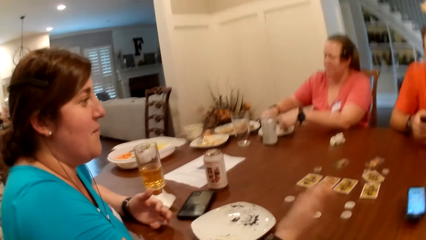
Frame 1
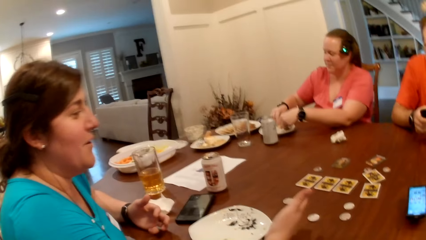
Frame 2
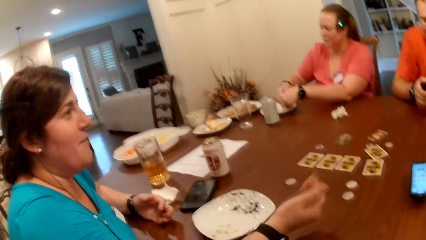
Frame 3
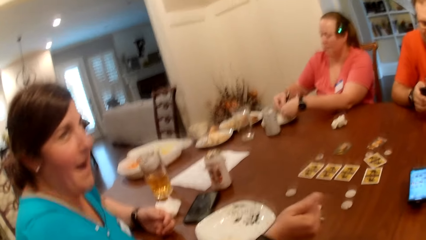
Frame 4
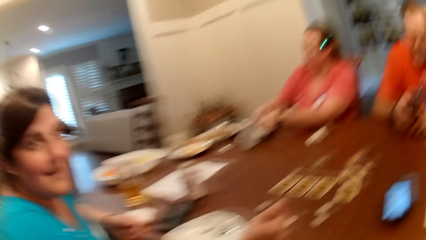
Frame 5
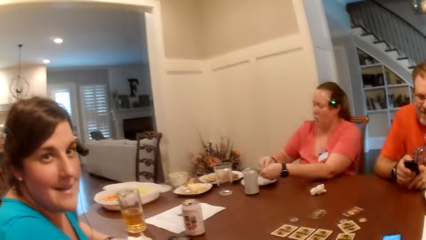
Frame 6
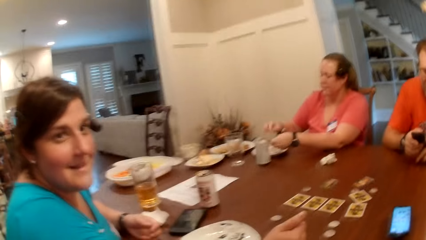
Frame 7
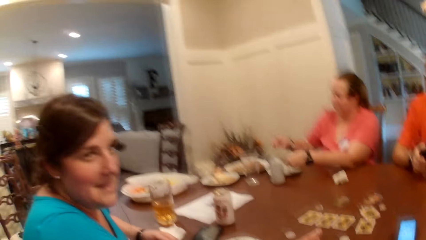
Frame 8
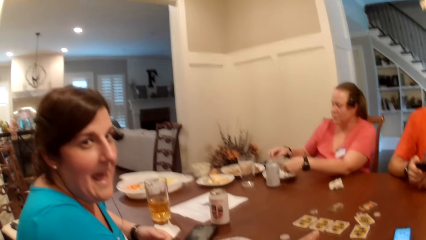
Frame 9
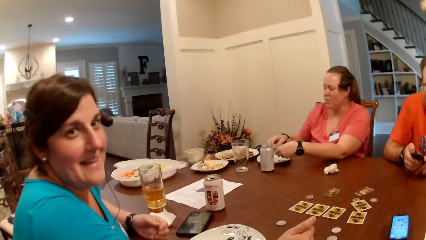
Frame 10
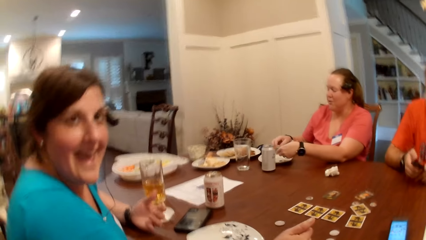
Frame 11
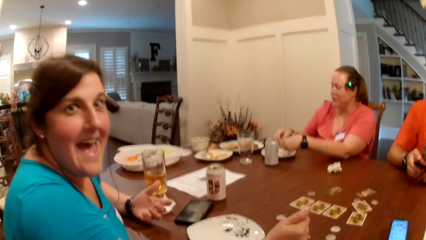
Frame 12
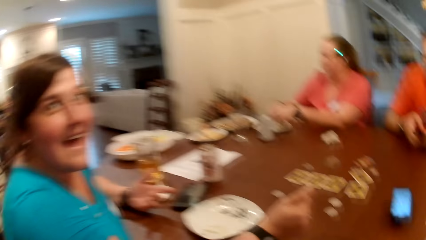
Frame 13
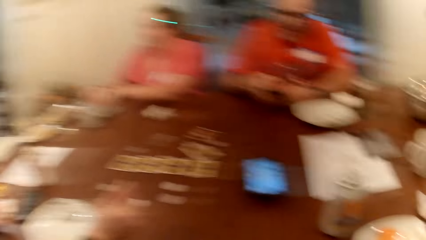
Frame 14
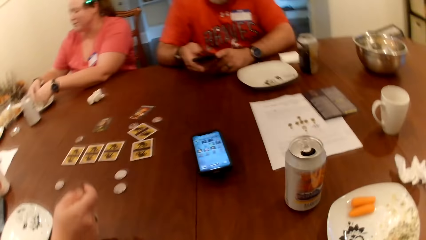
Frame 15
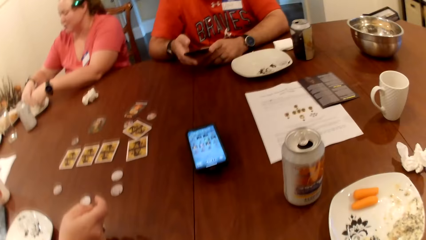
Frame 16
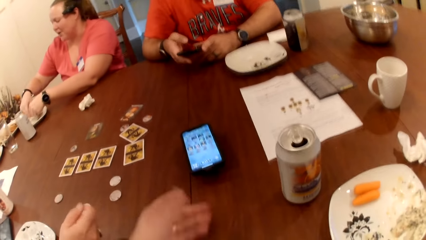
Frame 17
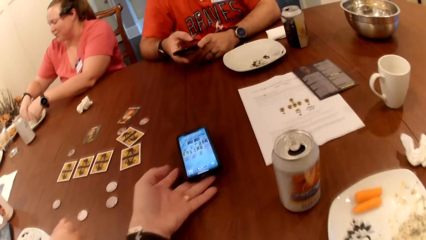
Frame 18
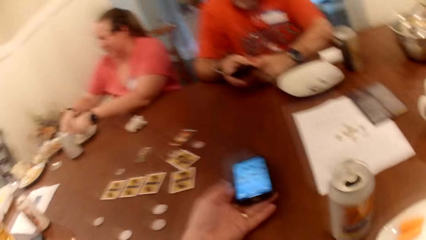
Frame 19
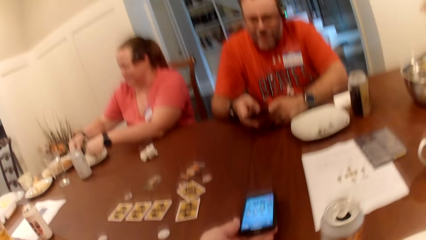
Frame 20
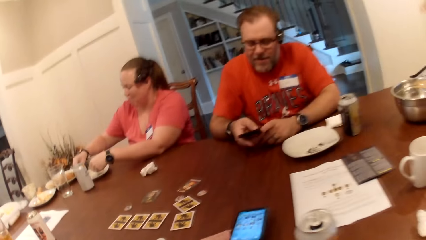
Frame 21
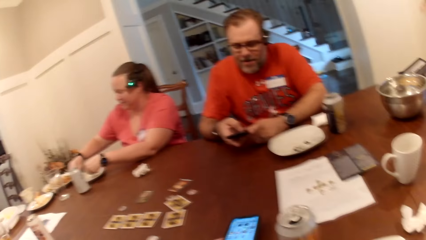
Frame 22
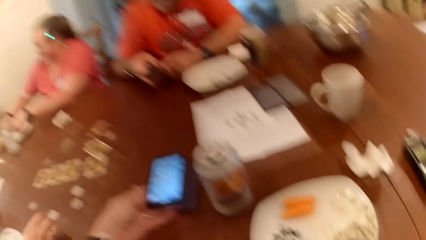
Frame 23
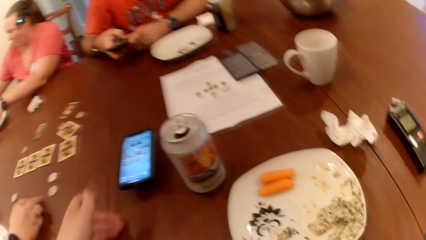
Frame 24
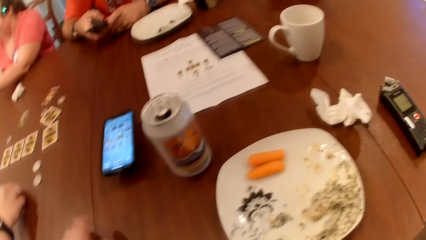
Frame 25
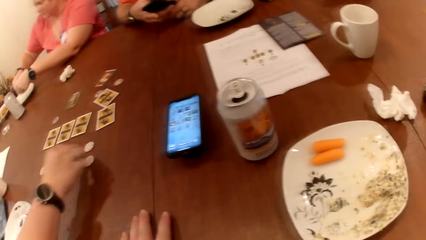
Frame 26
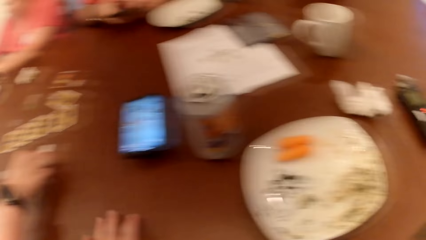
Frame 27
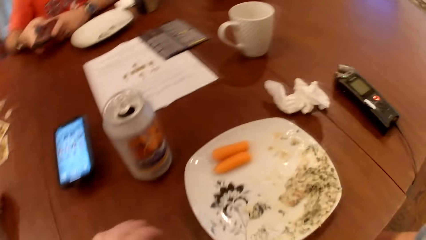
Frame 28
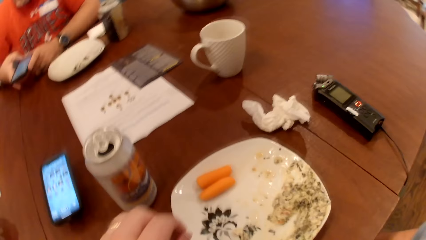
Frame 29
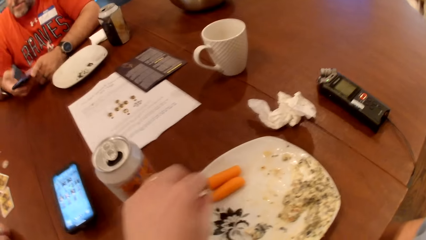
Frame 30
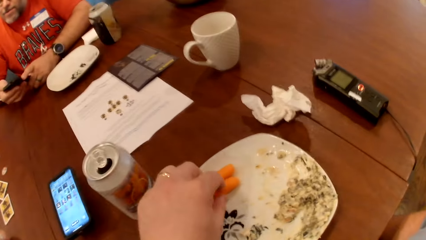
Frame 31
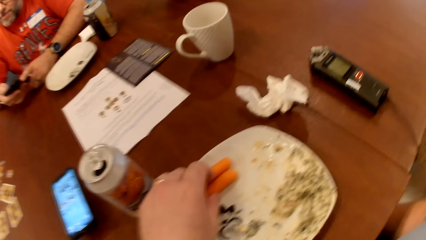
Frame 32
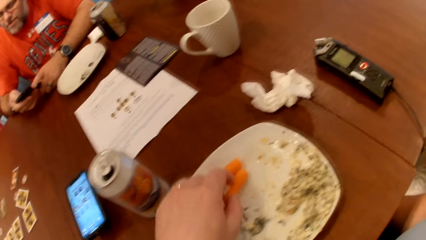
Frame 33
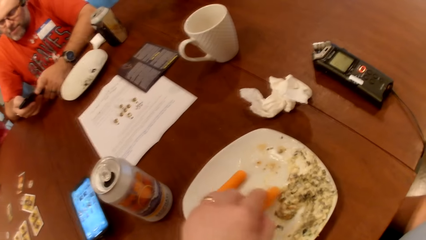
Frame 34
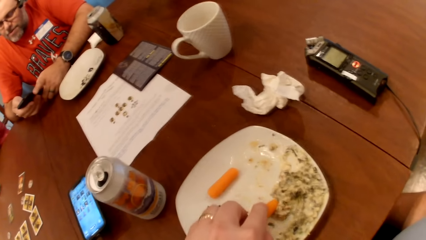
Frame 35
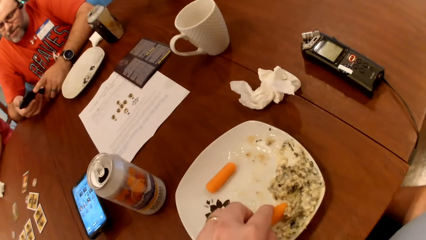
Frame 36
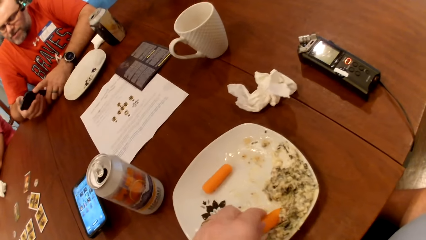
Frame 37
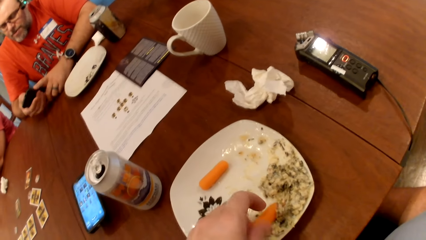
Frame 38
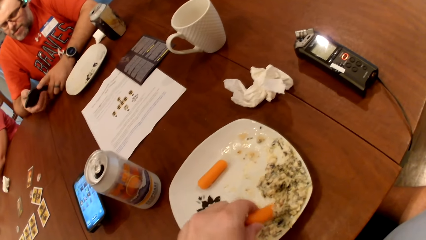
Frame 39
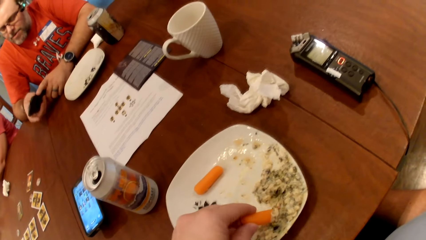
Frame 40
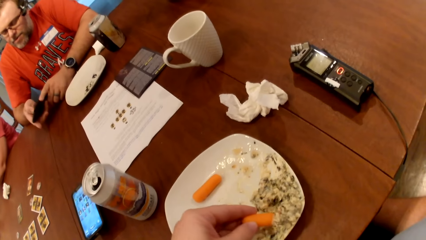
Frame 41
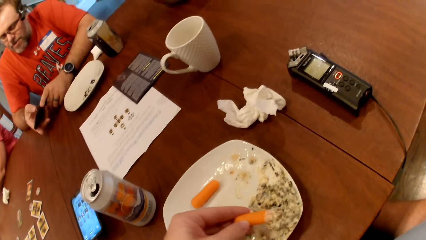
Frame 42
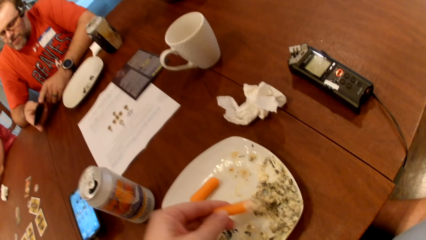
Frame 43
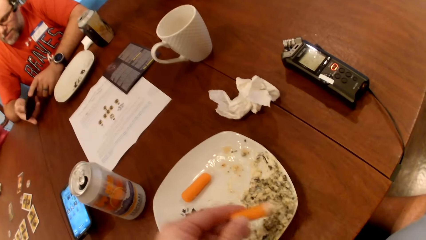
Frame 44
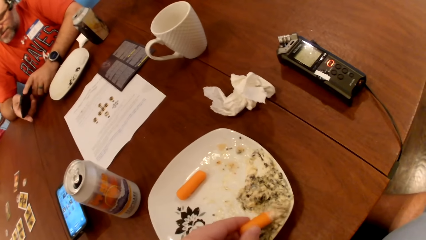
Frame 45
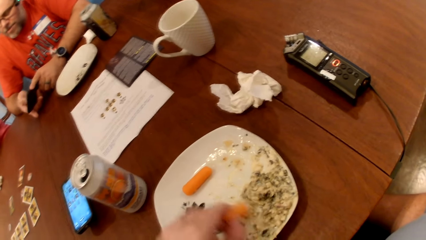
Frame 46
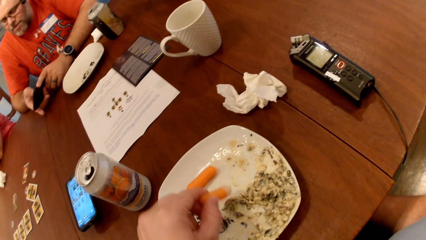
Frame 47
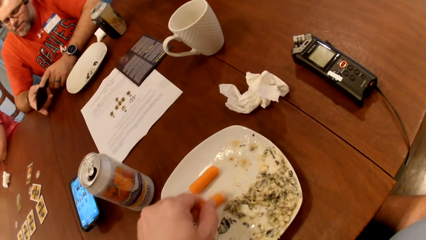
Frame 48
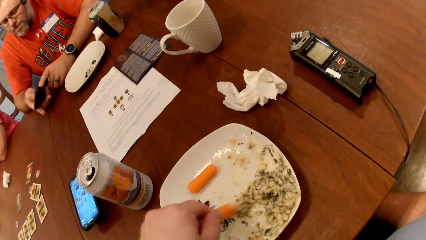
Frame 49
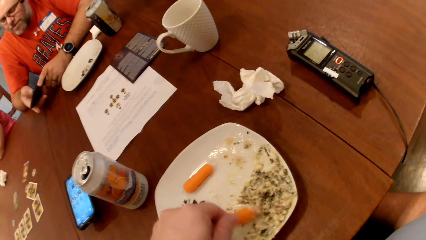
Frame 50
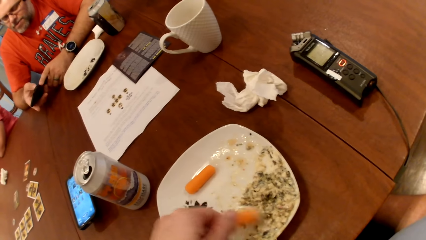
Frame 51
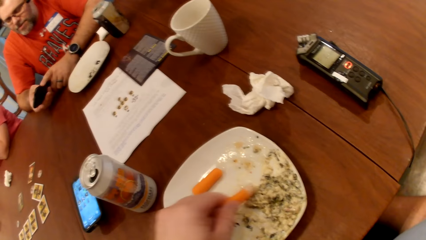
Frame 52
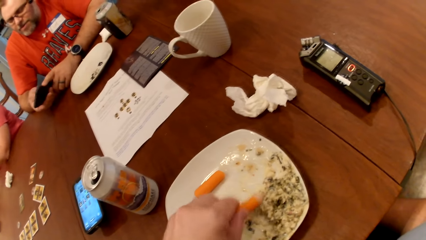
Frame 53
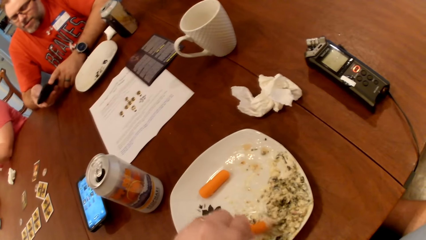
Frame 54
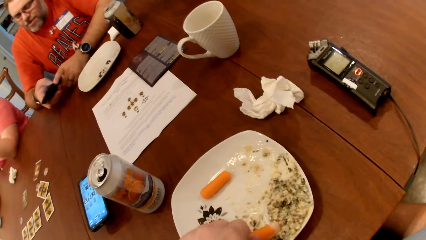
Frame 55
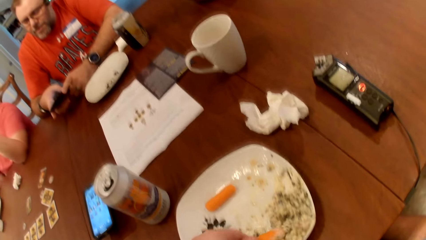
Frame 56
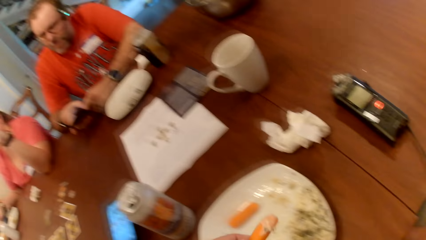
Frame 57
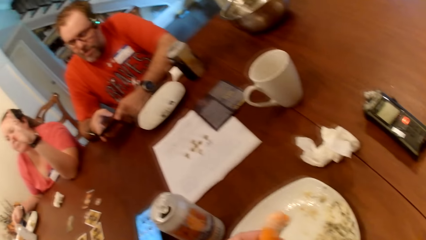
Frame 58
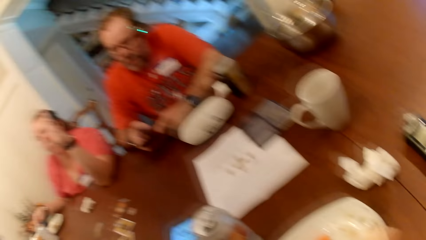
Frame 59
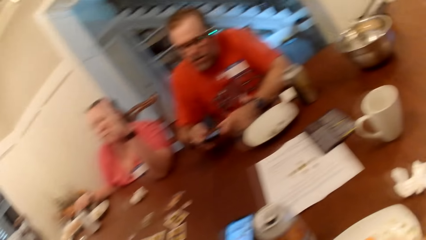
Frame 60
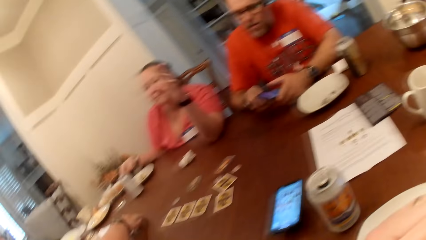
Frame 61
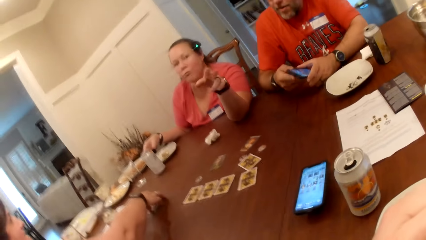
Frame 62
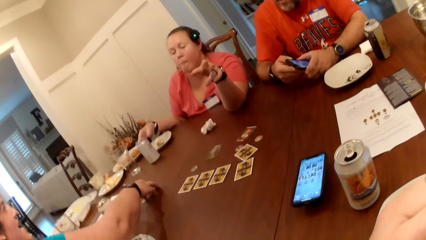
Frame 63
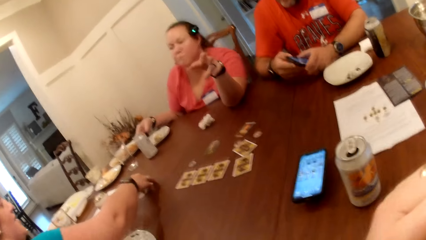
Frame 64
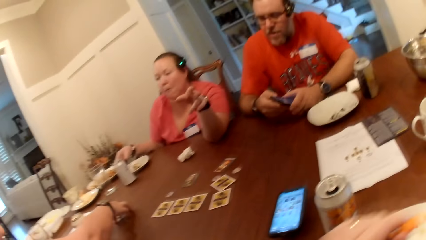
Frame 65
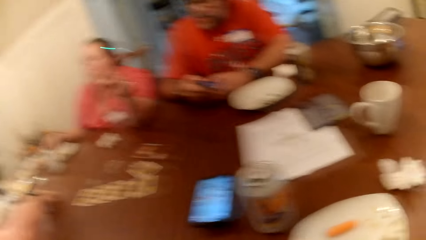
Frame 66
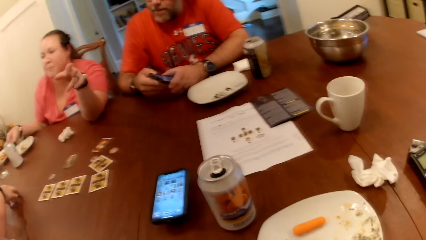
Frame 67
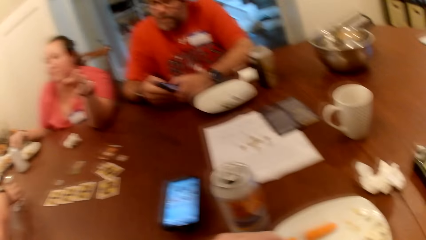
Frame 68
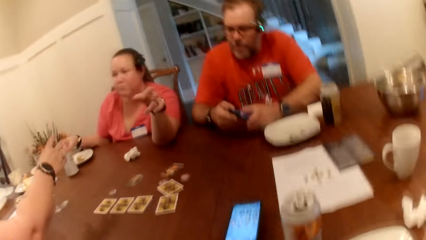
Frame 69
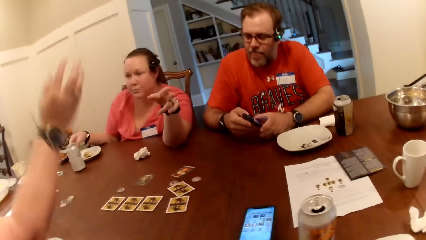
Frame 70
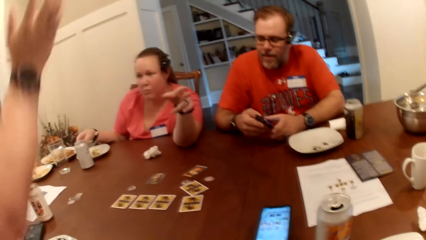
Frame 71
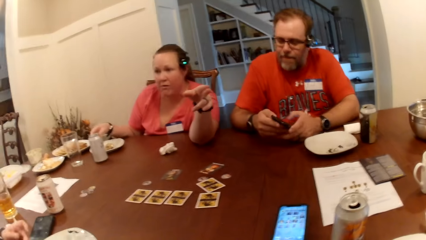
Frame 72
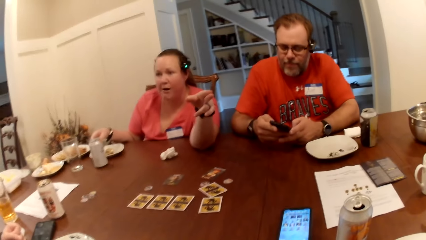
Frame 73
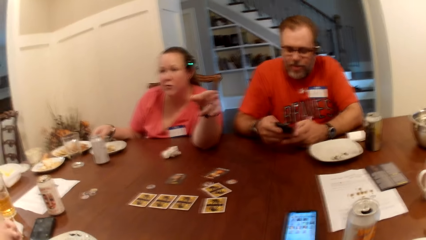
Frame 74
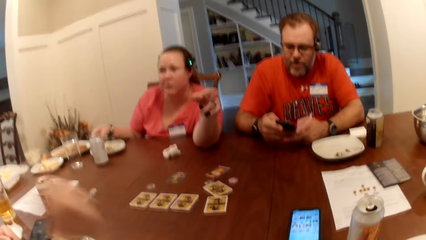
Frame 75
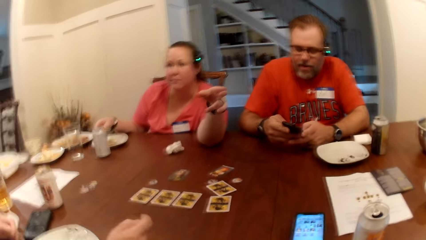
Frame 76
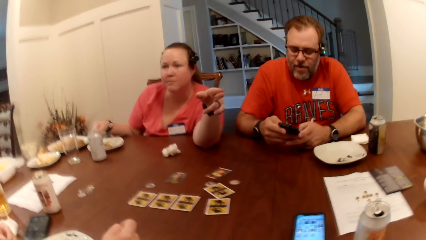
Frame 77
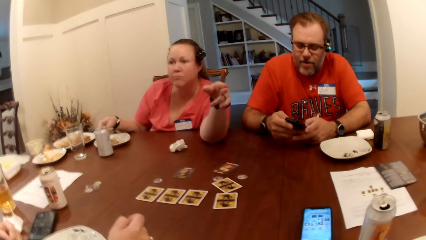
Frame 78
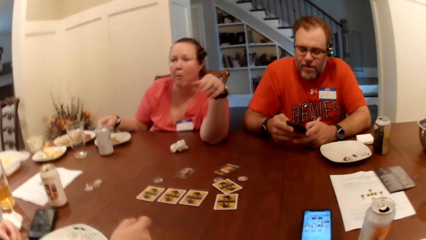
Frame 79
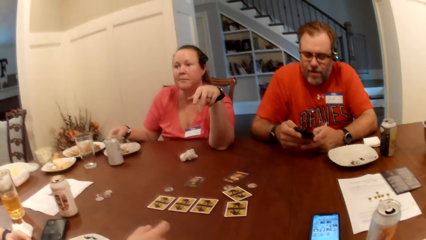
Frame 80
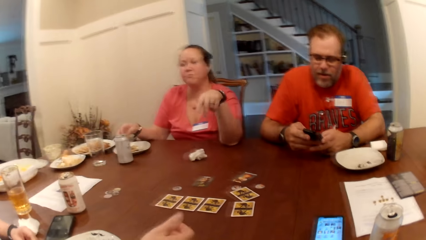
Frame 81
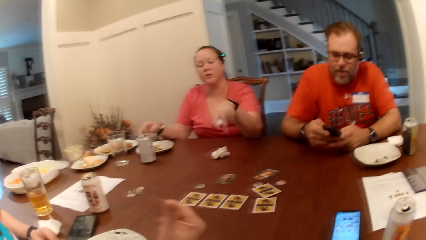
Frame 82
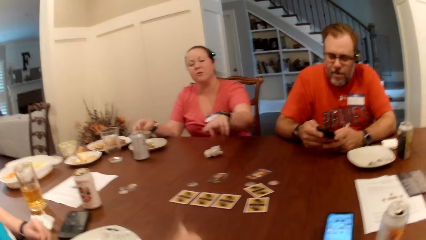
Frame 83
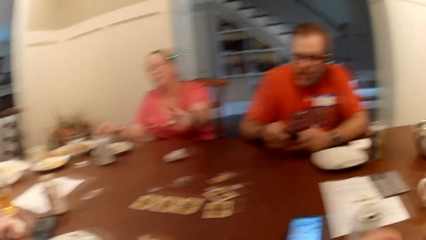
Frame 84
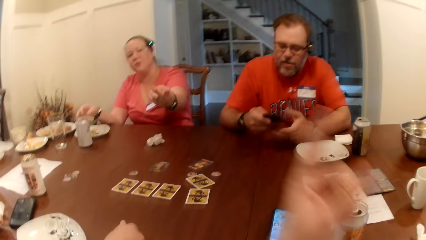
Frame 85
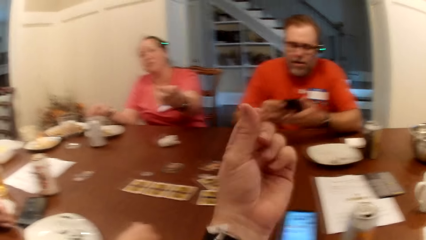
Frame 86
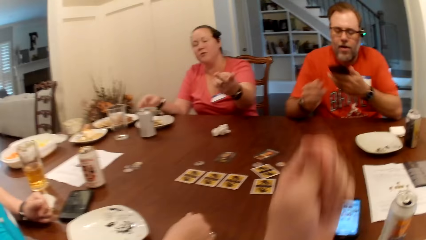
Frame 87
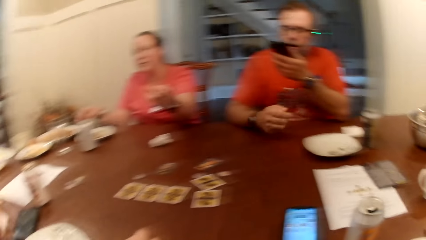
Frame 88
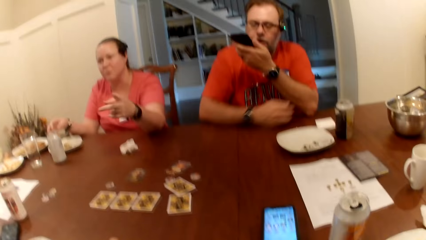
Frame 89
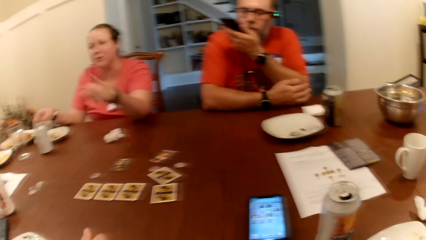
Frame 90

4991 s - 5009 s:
The man presses the phone with his right thumb. The camera wearer moves the phone from the table with his left thumb. He eats food. He picks a carrot from a plate with his left hand. He eats the food. He scoops sauce with the carrot. The woman points to the camera wearer. The camera wearer looks at the table.
